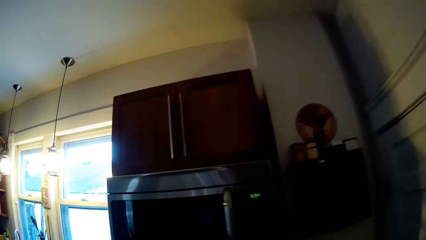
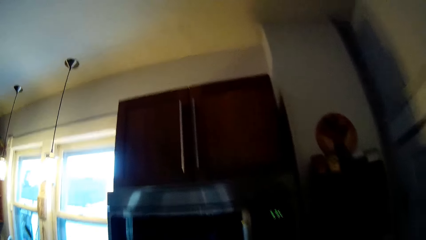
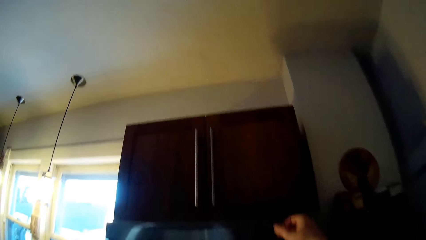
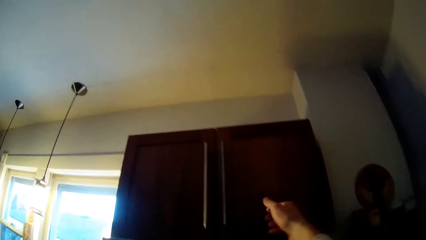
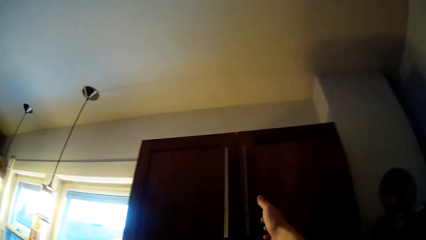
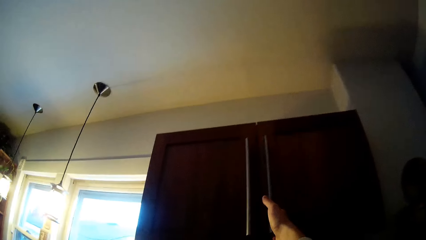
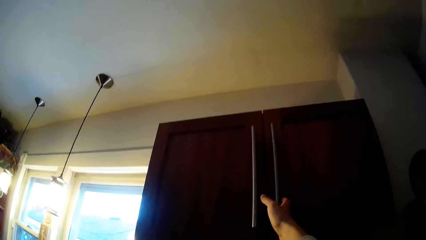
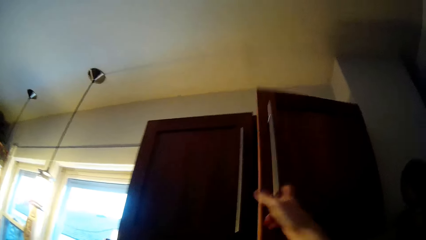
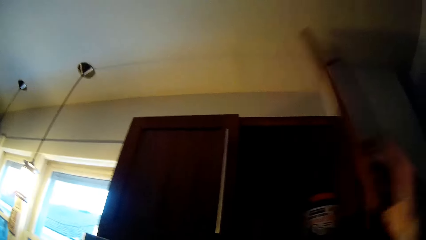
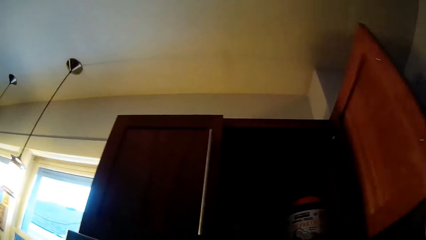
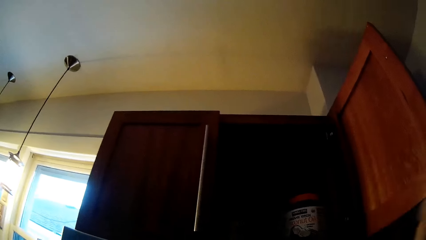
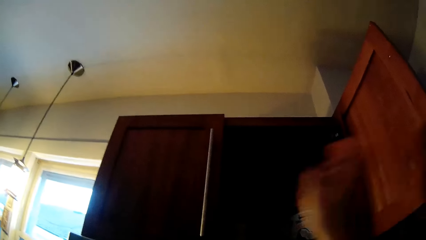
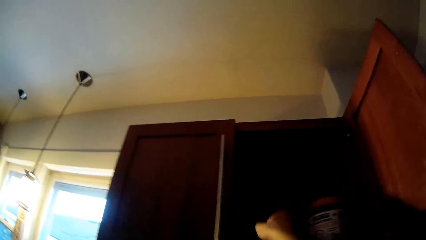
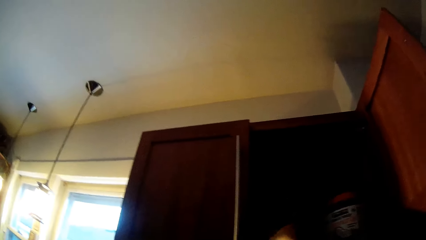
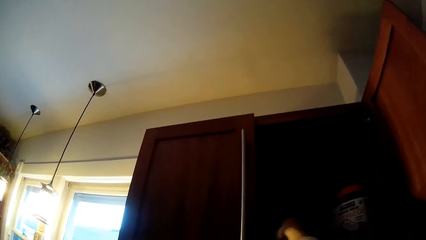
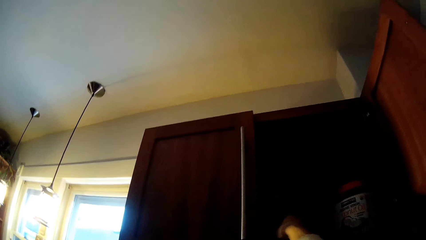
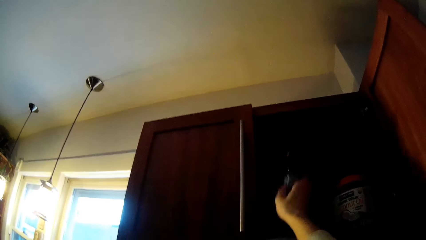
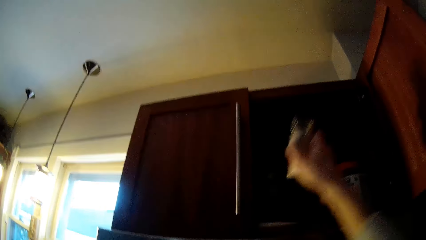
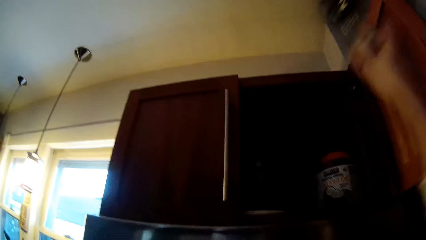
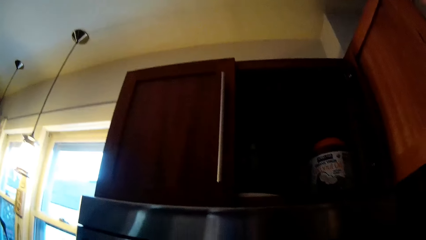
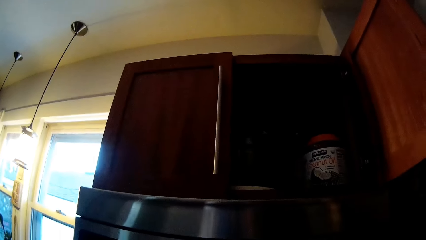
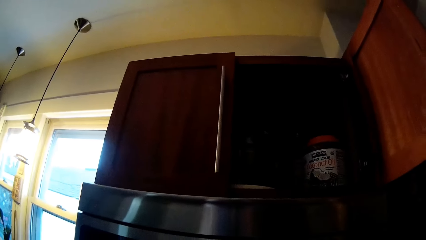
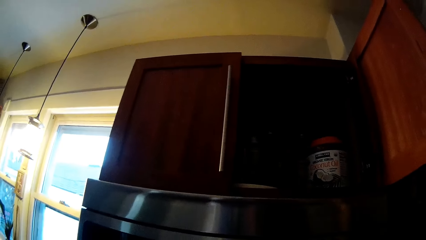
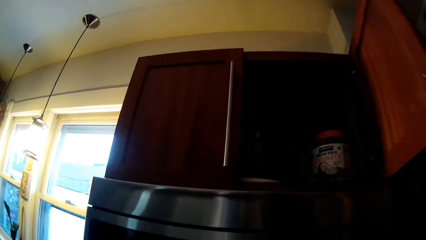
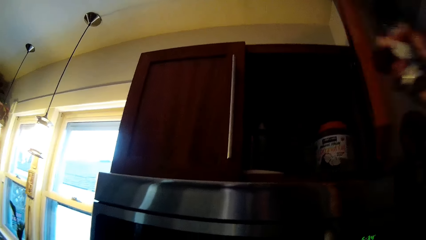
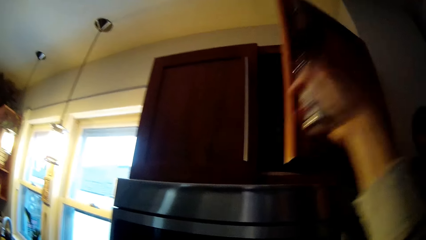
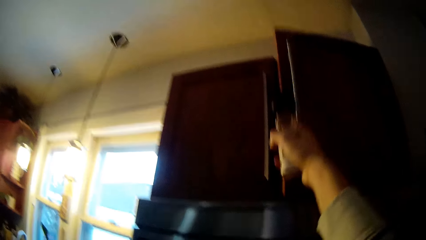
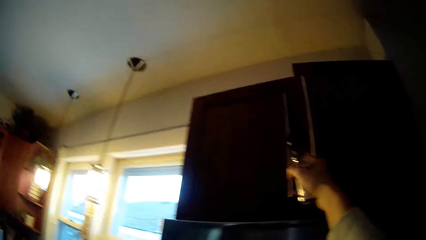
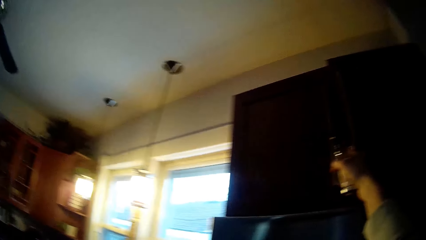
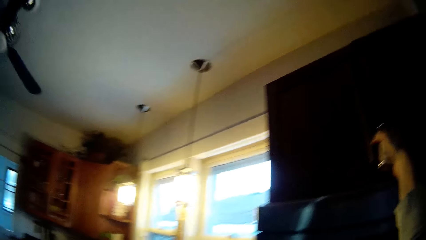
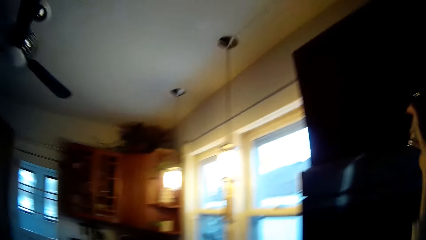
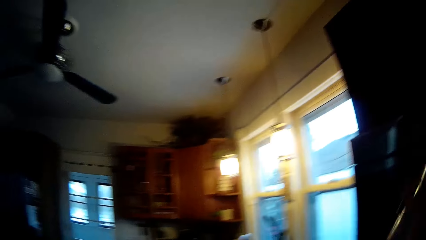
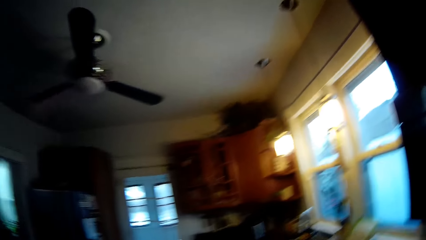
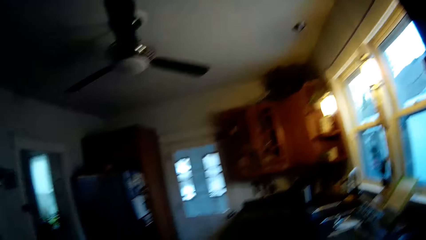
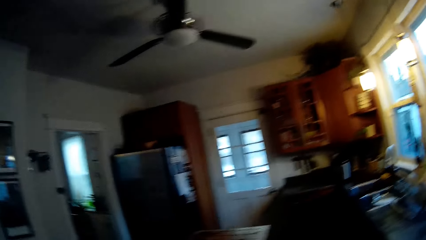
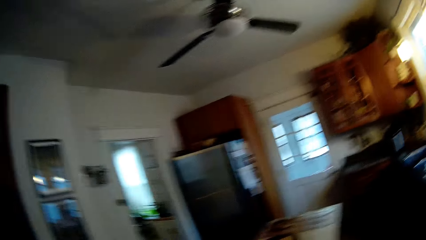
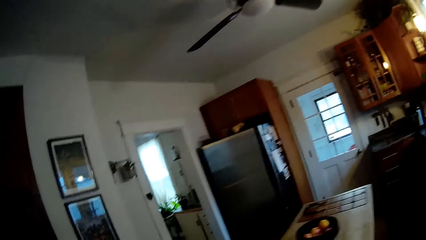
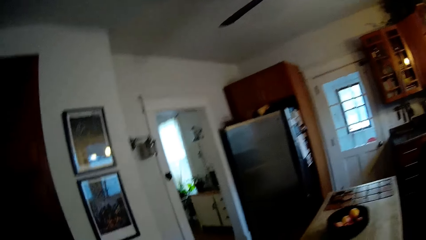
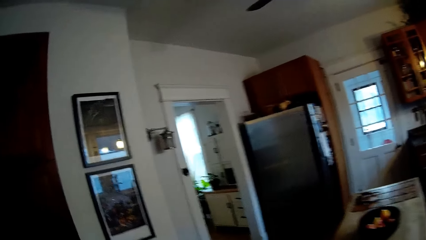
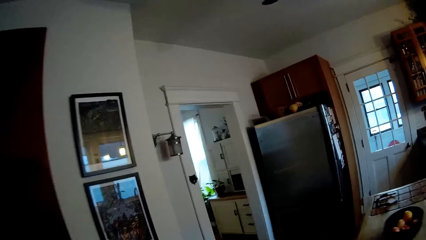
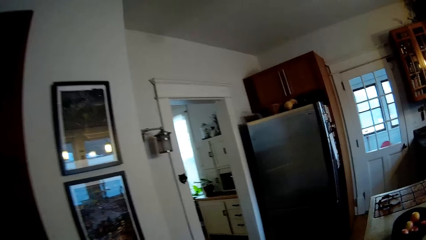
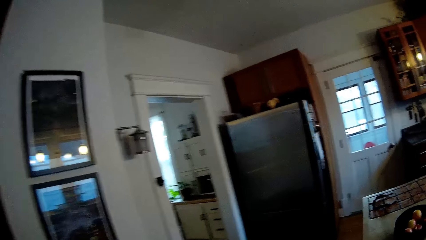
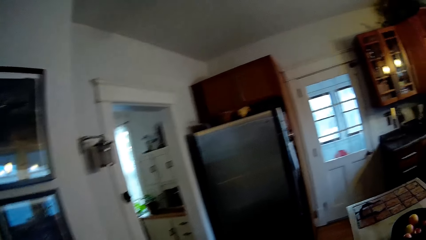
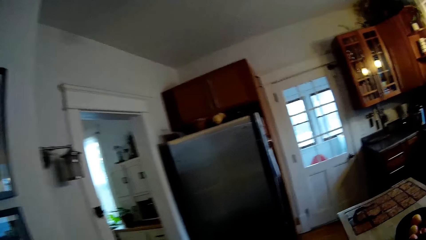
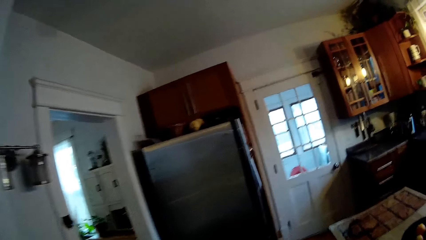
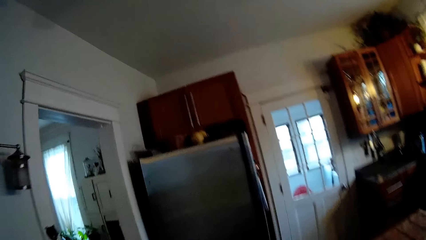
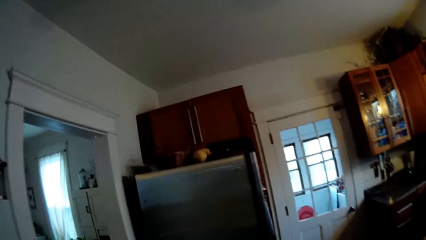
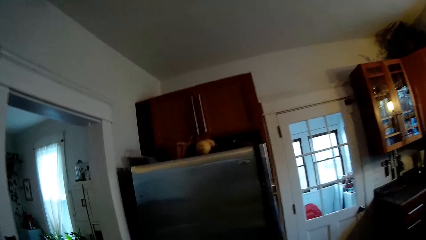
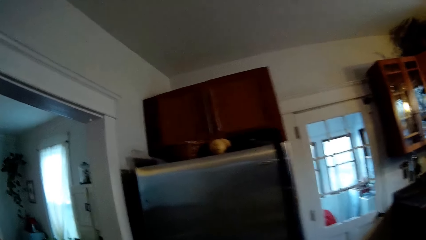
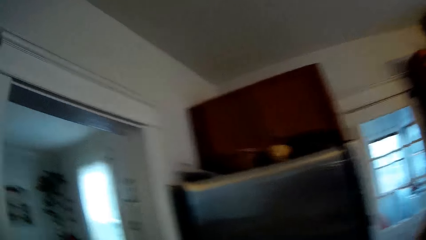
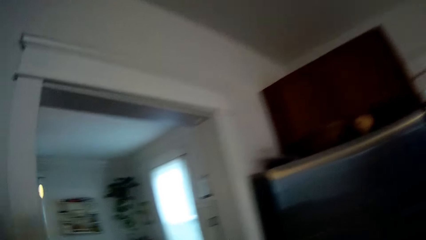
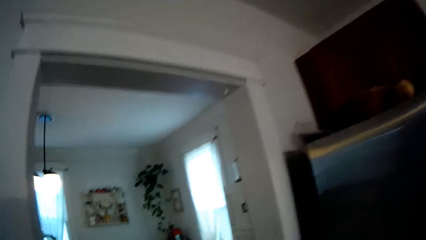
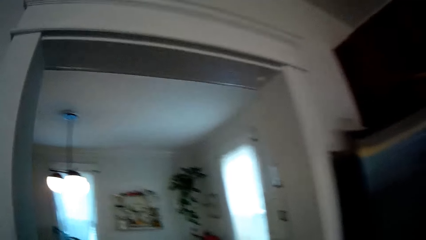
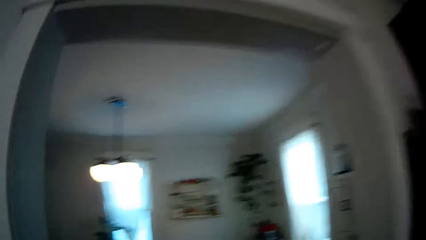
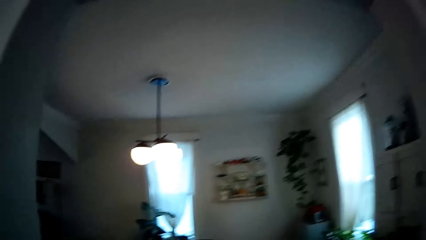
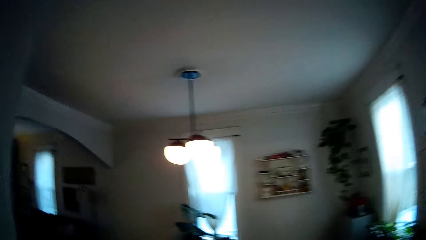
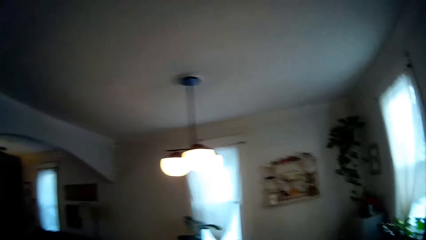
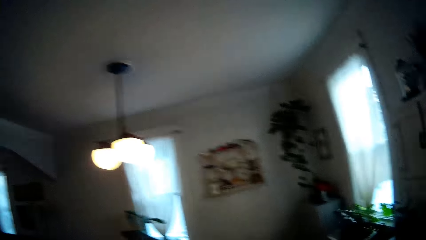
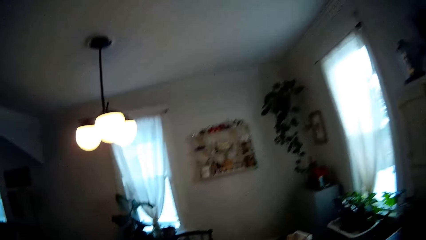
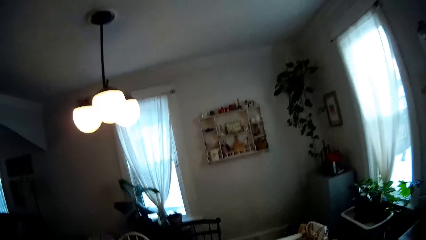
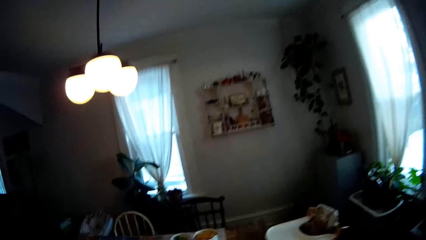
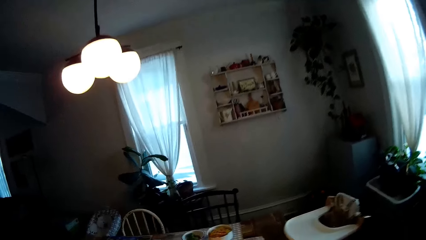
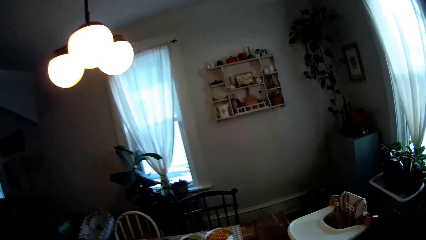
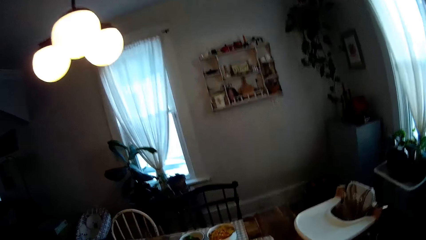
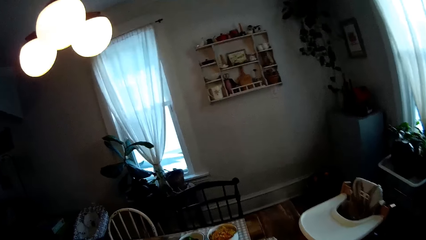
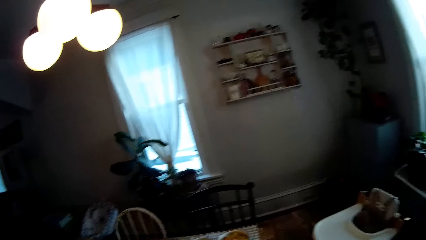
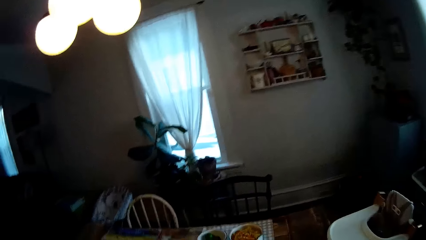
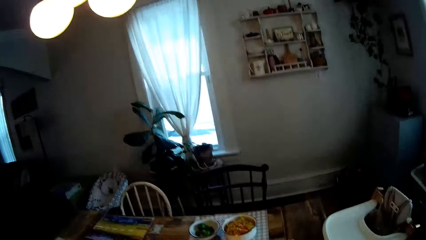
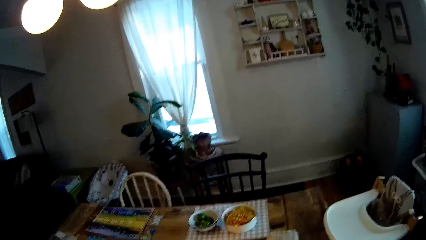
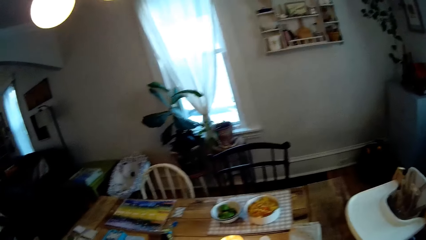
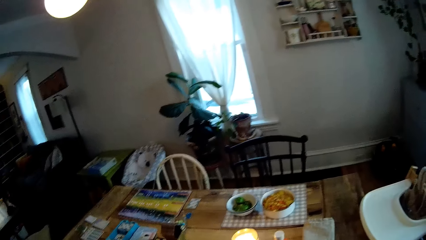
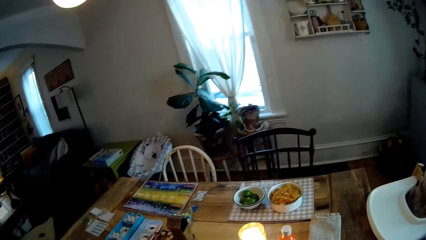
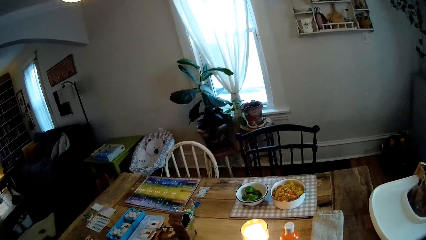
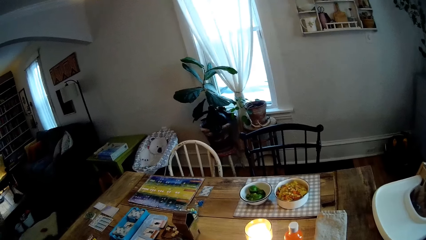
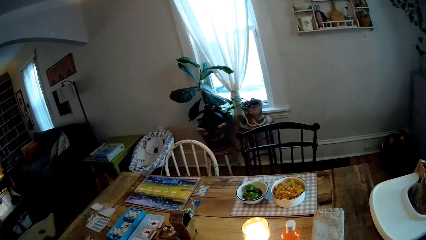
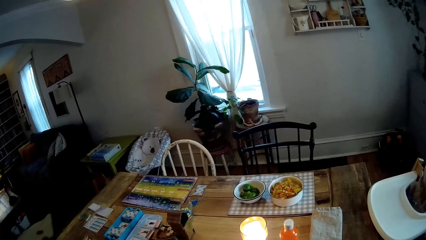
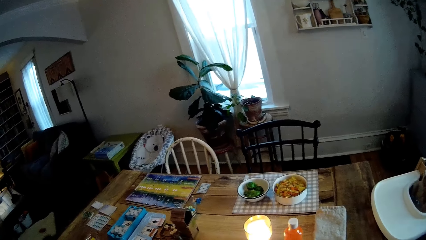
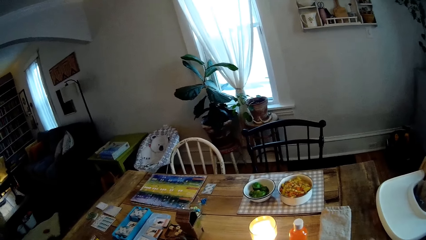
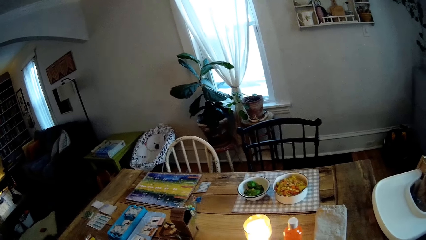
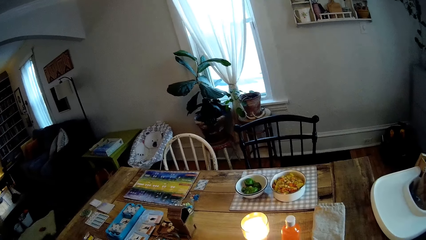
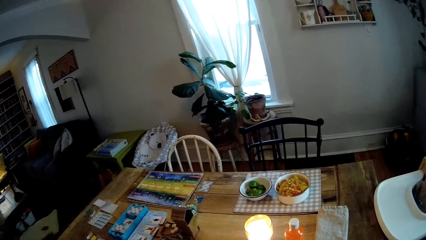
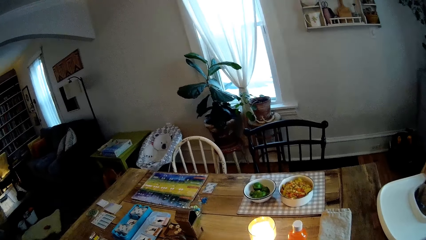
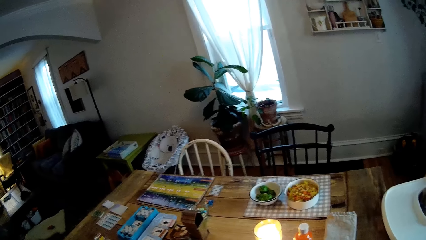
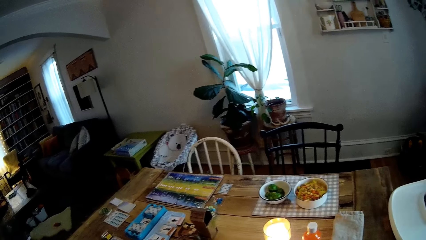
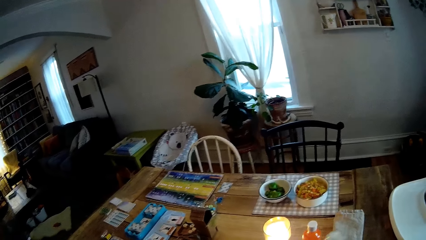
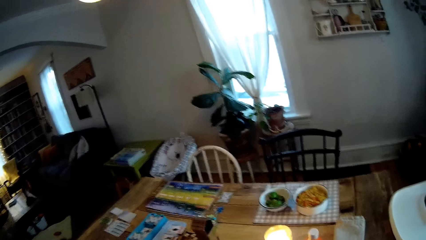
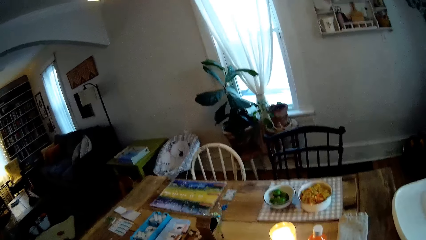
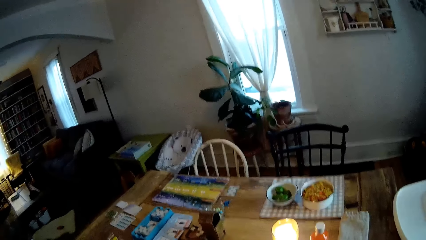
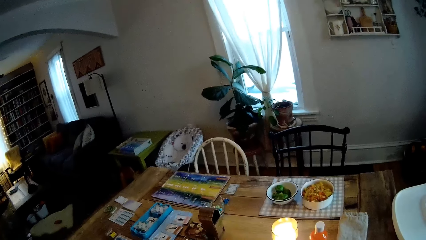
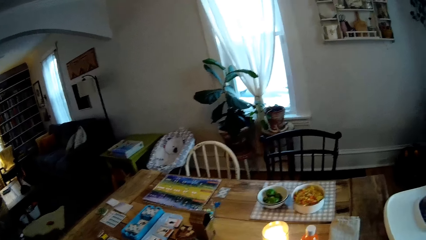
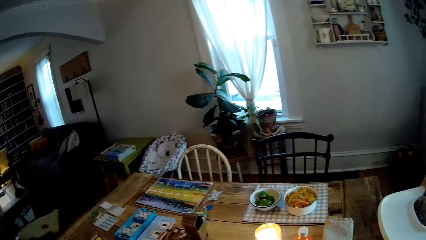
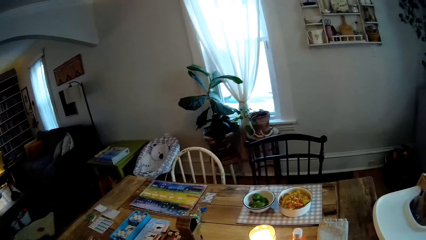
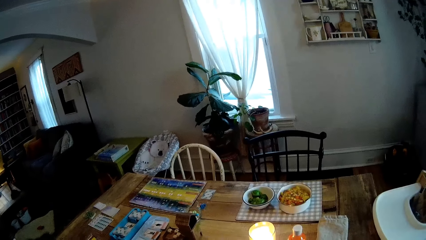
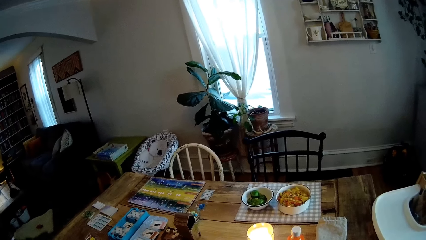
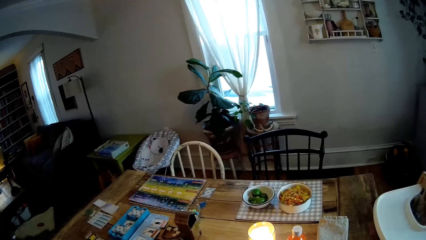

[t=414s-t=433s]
The camera wearer opens an upper kitchen cabinet with her right hand. She picks a bottle of salt from the upper kitchen cabinet with her right hand. She closes the upper kitchen cabinet with her right hand. She walks into the dining room from the kitchen.
